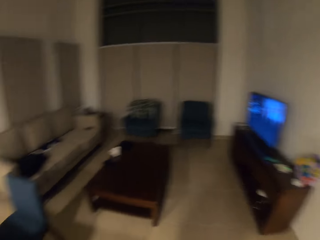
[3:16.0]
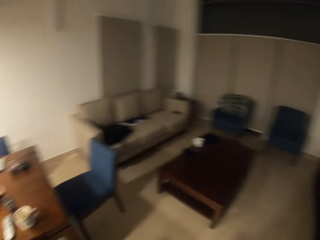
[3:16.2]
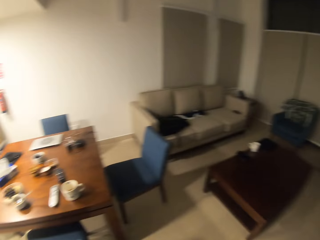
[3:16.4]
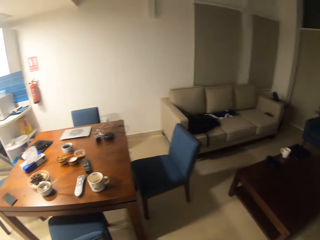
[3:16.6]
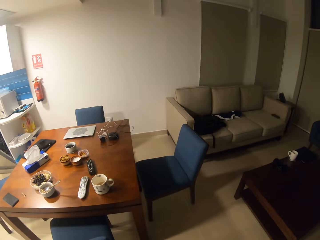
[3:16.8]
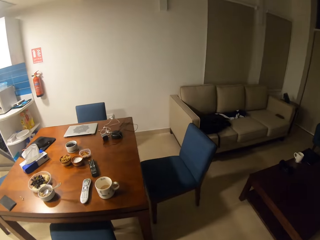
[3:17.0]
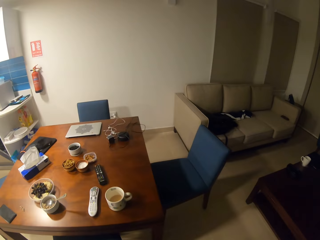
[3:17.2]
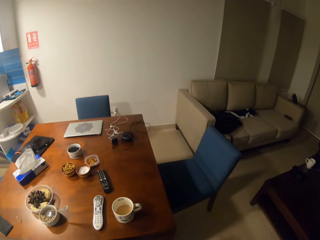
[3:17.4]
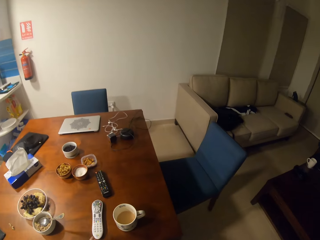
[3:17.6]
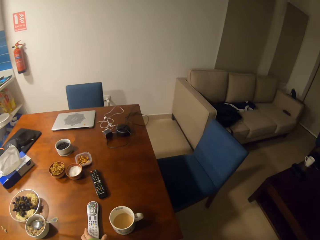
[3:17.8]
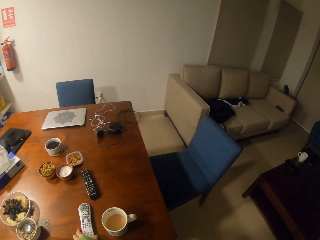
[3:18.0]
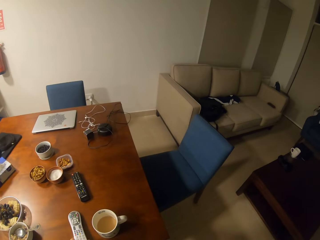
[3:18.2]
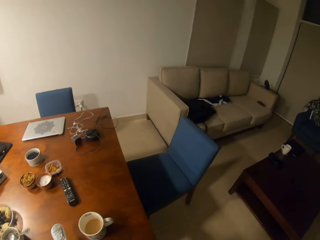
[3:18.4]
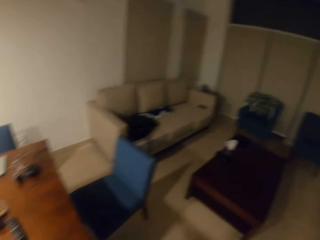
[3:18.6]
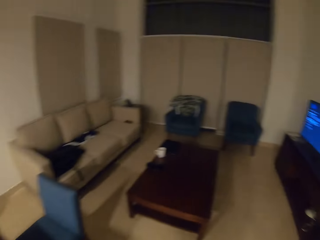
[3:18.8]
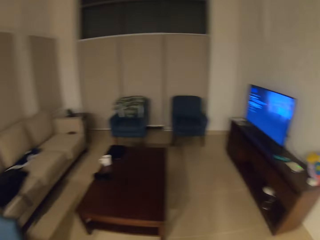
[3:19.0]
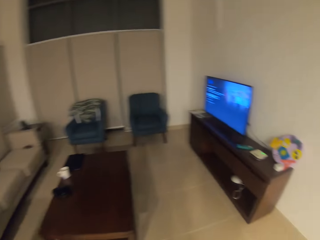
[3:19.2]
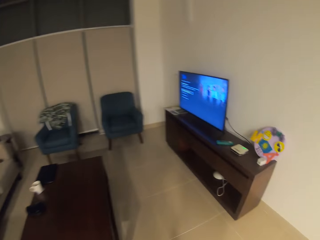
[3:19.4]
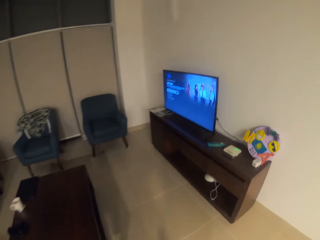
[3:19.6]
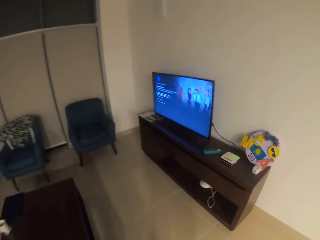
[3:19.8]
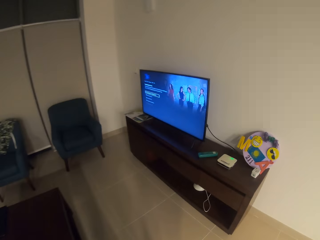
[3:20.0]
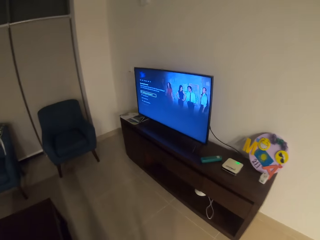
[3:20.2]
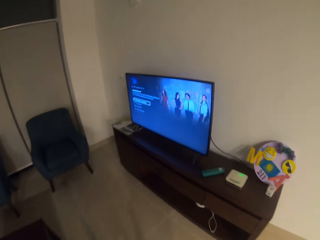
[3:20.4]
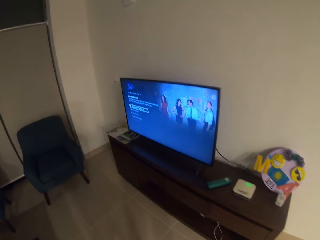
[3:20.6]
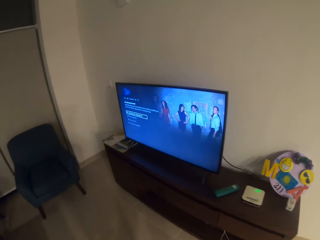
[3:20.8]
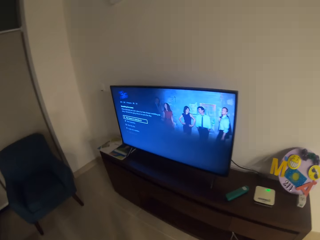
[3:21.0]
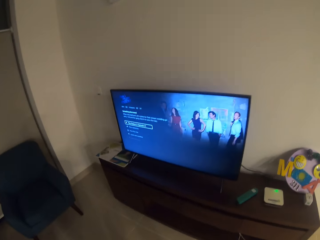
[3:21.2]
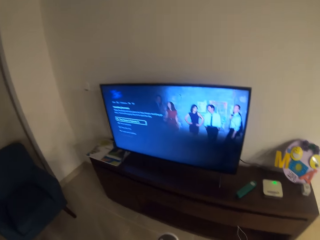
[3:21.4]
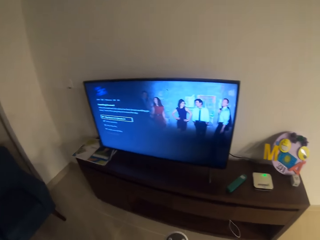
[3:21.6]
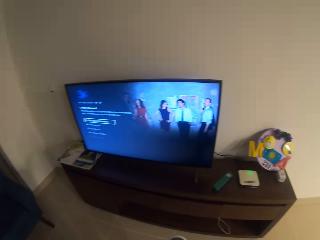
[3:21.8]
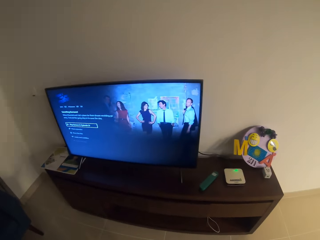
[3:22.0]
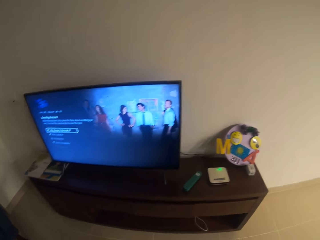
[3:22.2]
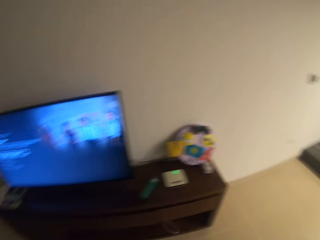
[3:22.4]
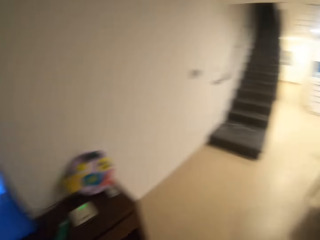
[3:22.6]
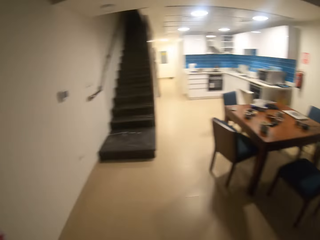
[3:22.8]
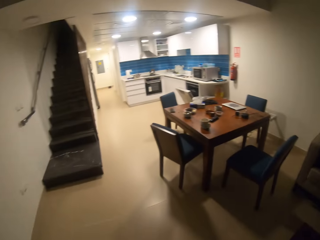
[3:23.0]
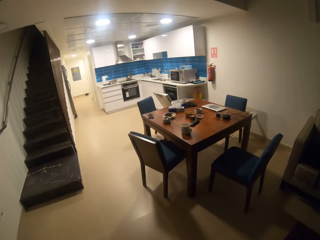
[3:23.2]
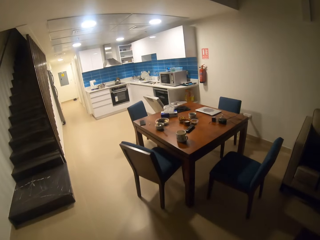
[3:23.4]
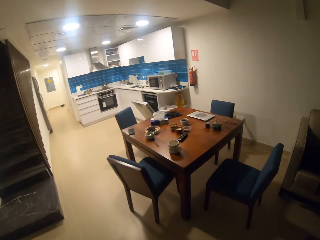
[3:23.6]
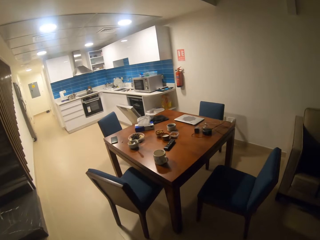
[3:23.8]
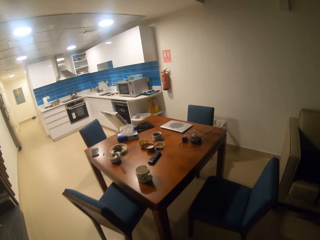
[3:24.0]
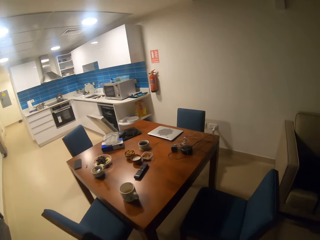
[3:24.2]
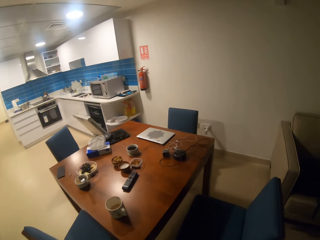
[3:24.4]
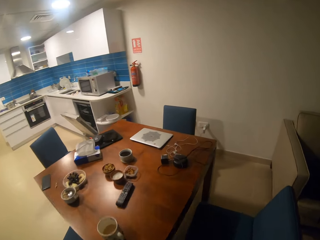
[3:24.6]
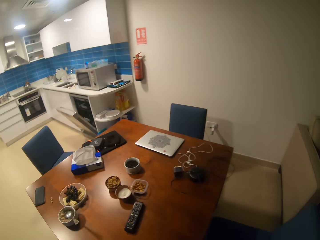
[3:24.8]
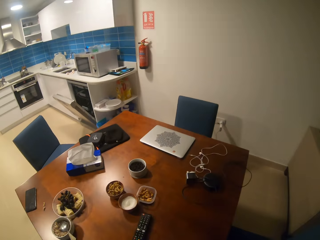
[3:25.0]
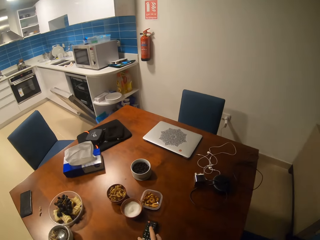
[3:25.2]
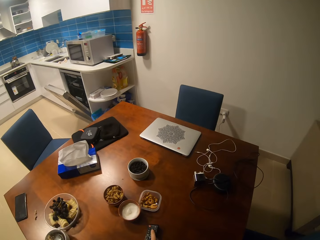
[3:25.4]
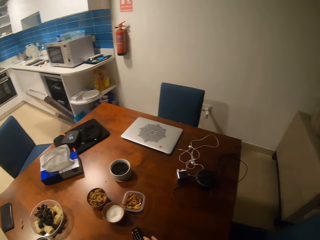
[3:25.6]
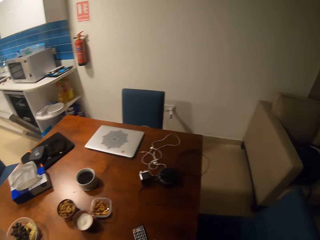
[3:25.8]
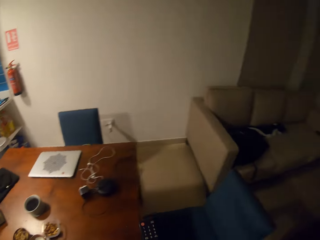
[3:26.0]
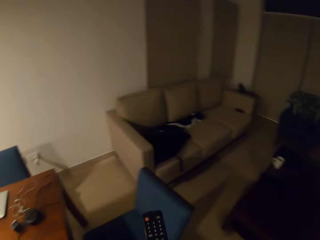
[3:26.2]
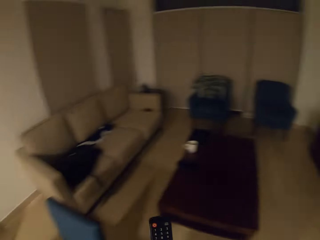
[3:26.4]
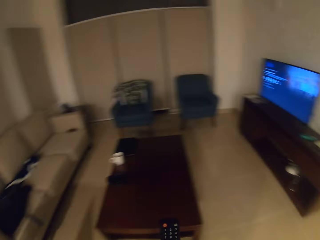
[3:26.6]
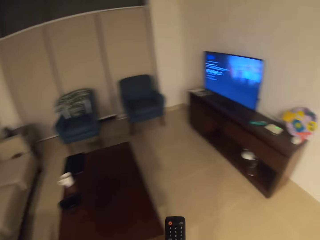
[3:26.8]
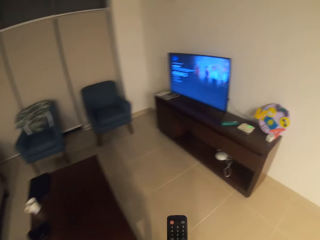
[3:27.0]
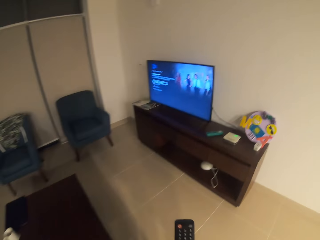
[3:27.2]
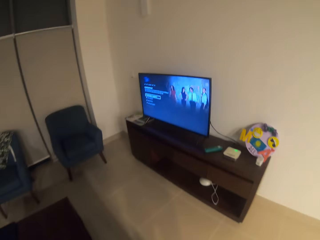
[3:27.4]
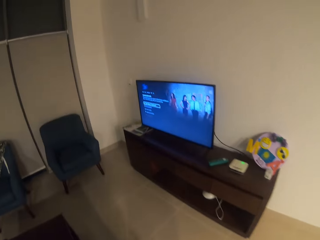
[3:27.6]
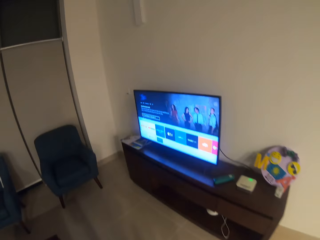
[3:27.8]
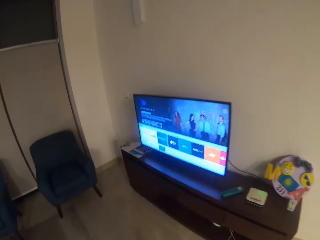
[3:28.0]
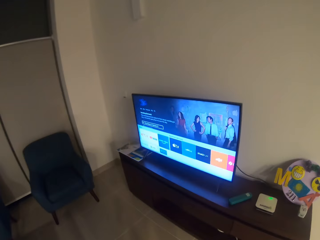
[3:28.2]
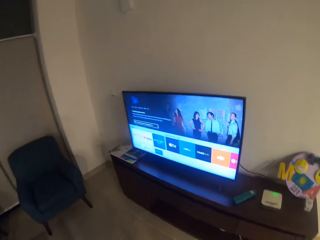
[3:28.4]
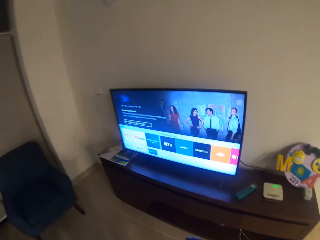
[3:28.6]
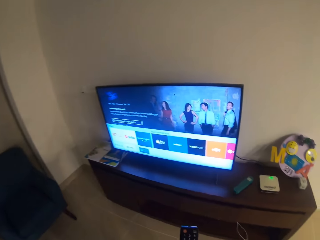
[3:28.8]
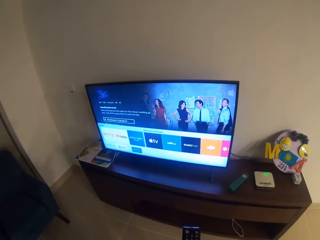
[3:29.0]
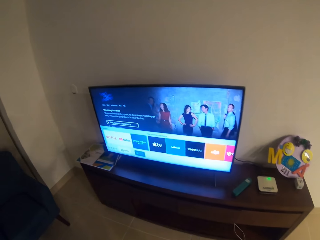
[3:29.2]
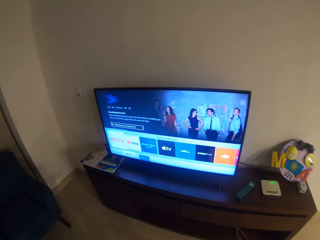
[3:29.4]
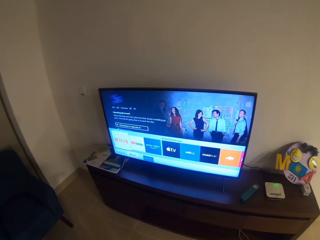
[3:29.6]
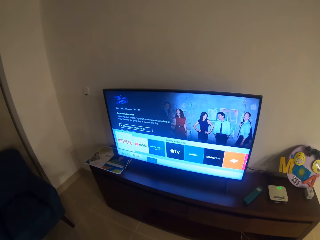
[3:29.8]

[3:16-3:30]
The camera wearer picks up a remote from the table. They walk. They pick up the remote control on the table.

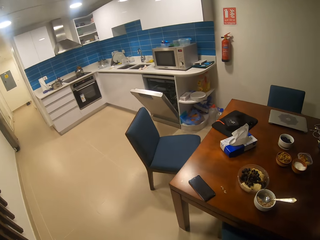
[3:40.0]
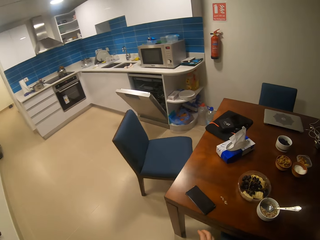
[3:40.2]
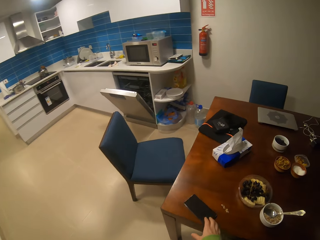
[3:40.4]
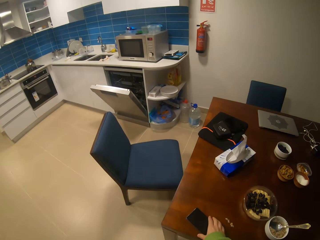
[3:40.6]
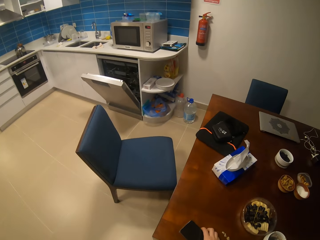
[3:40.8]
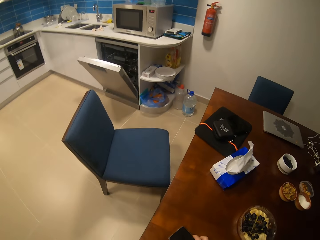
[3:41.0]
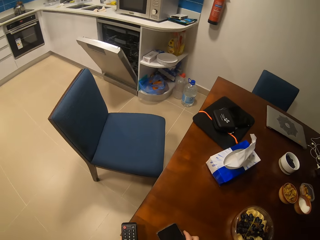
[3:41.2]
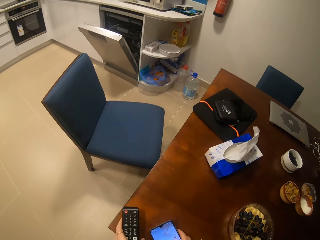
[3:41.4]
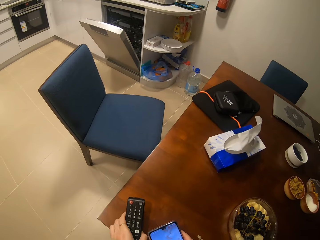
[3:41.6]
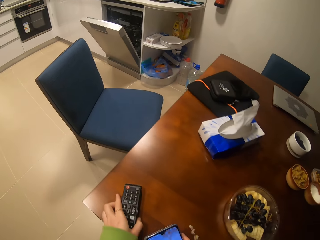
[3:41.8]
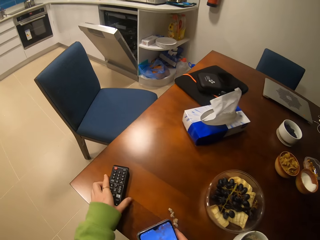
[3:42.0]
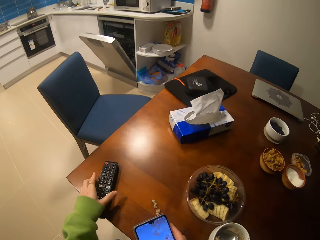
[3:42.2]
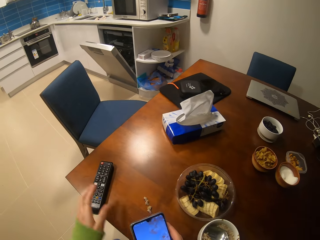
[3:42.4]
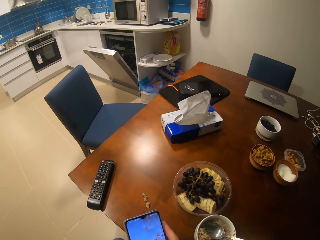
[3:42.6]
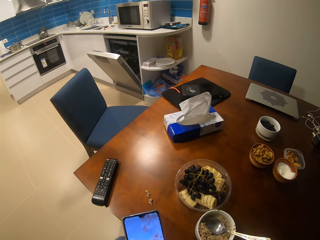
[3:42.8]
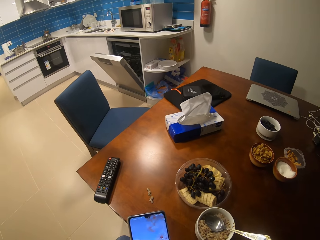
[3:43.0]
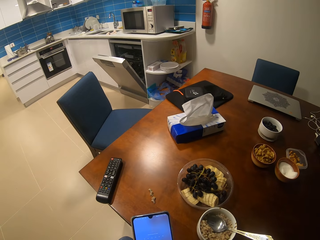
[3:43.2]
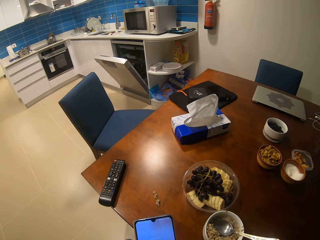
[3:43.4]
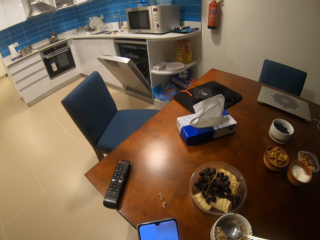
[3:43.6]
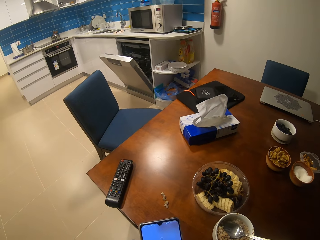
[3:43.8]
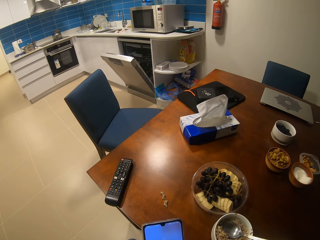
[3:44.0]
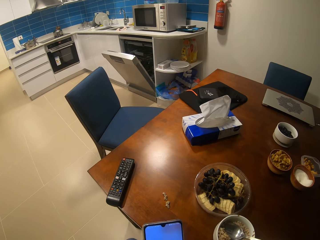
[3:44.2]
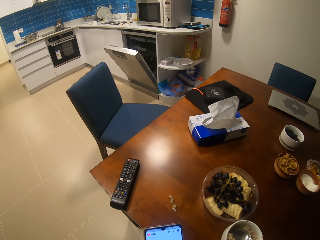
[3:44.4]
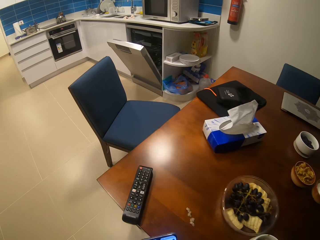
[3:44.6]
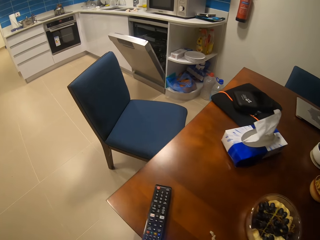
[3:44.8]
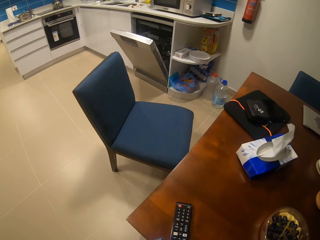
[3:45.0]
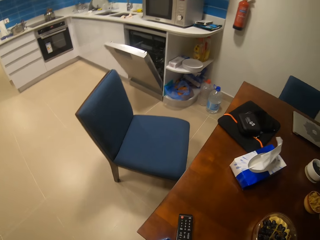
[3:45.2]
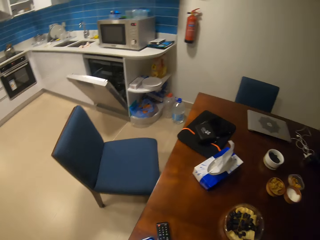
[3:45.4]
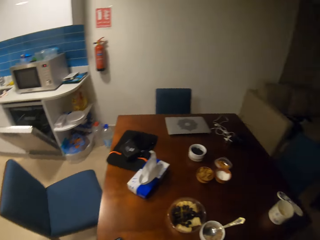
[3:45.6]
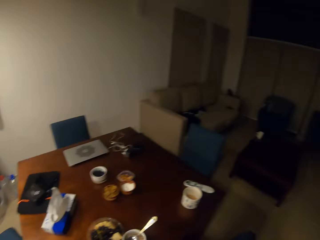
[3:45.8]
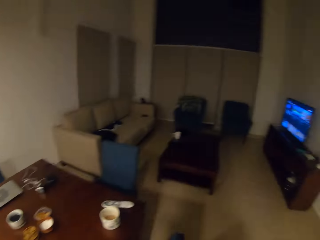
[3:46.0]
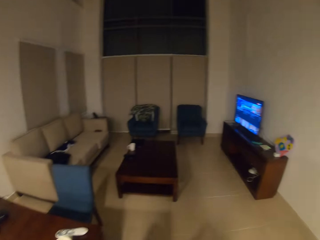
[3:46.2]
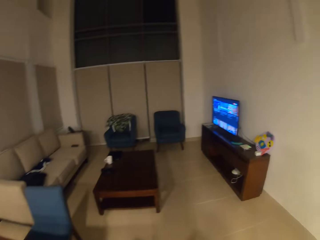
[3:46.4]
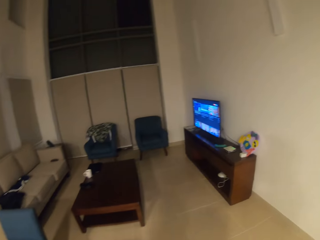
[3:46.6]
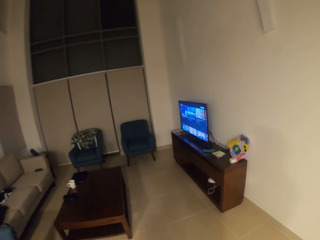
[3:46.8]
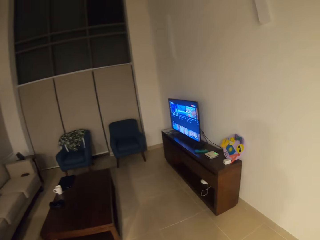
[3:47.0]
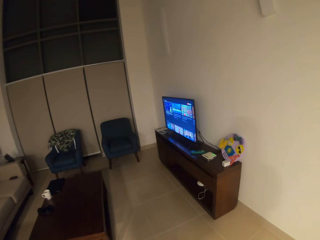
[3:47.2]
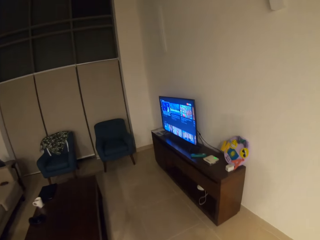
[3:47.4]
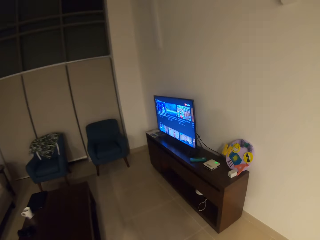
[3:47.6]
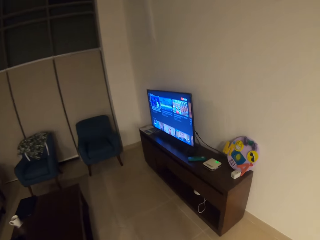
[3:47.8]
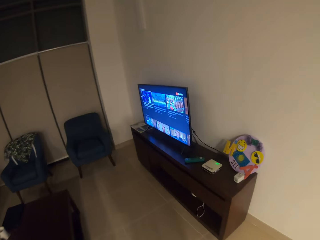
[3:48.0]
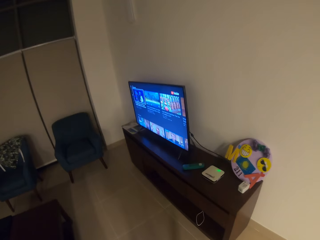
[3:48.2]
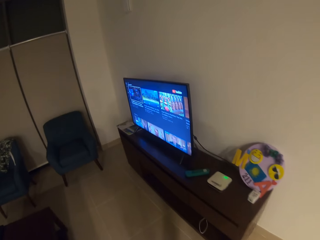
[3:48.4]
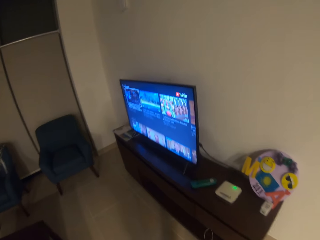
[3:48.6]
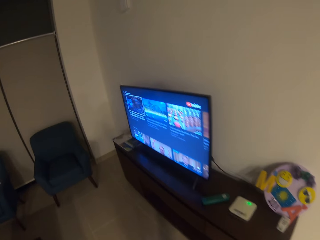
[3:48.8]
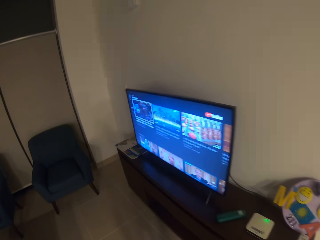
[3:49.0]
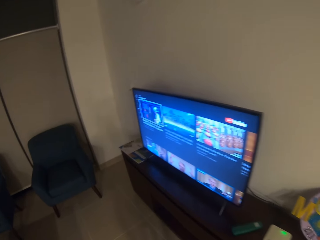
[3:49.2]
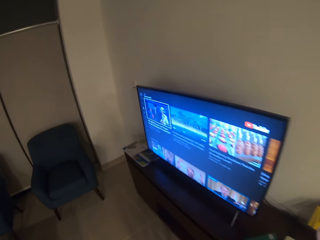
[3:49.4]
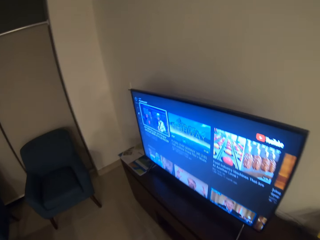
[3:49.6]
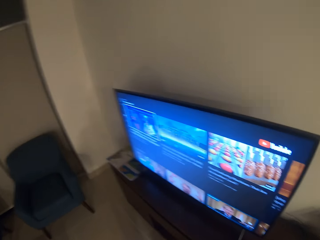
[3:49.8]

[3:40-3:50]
The camera wearer picks up the phone on the table. She puts the remote on the table. She scrolls through her phone. She walks.
